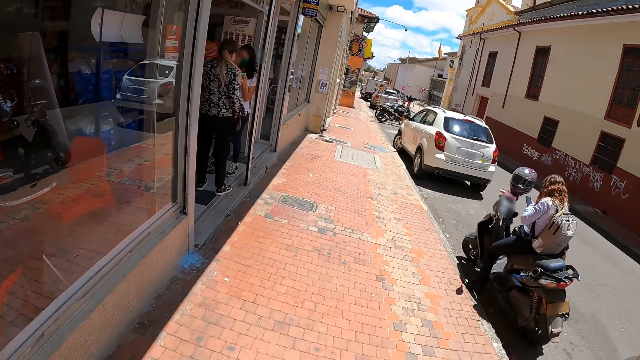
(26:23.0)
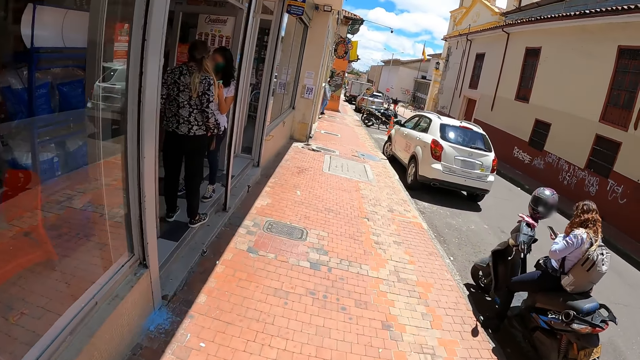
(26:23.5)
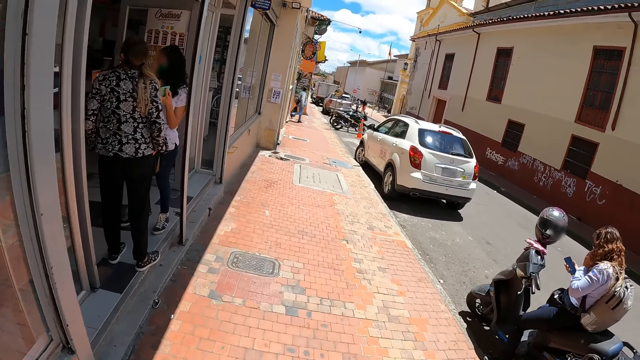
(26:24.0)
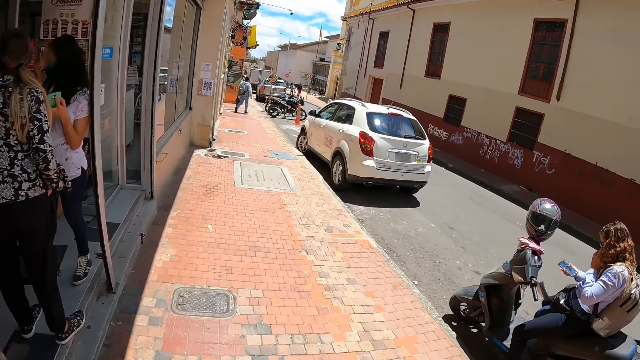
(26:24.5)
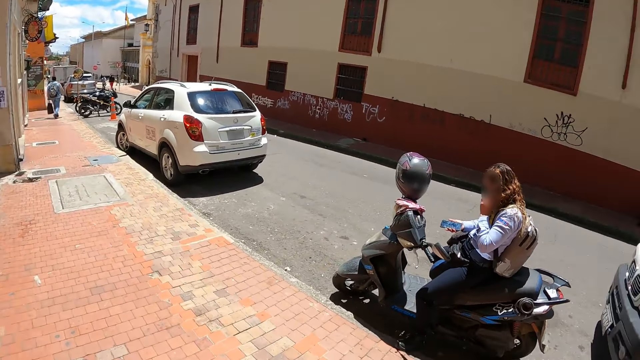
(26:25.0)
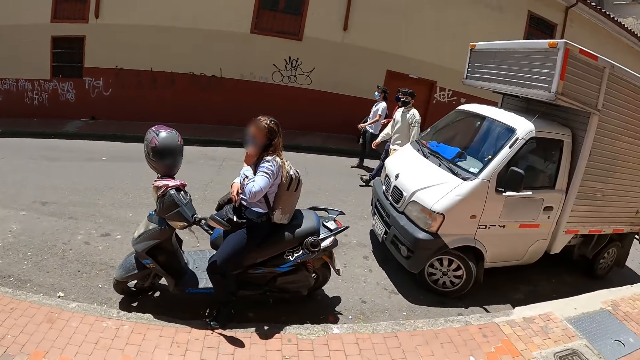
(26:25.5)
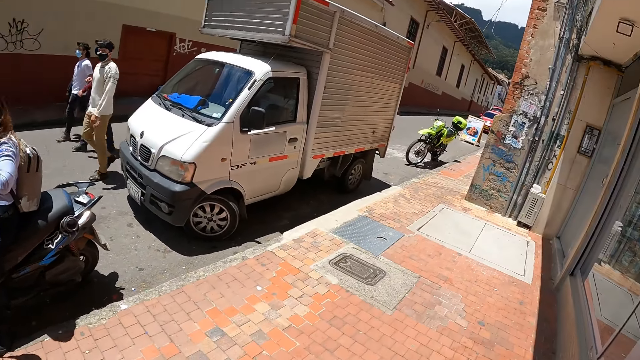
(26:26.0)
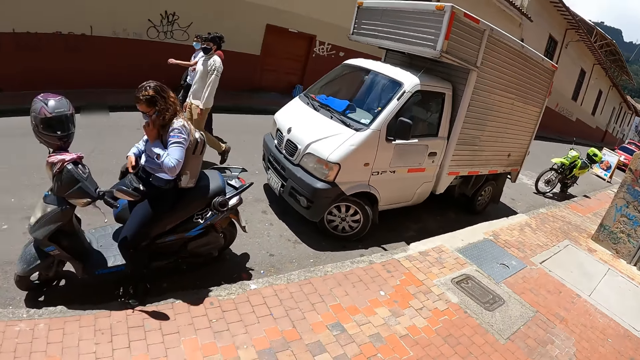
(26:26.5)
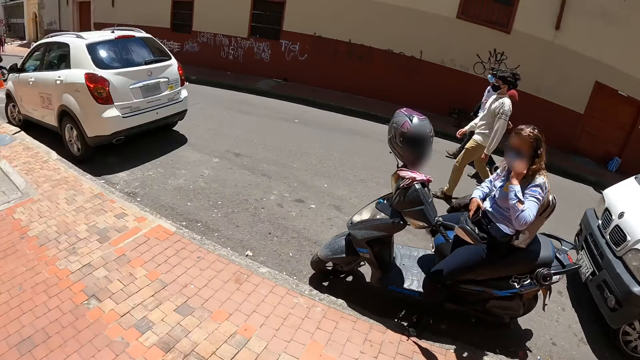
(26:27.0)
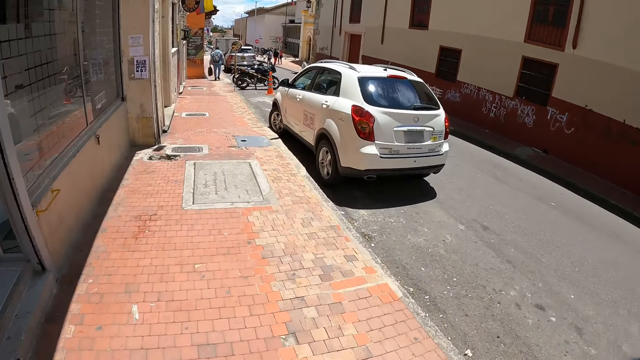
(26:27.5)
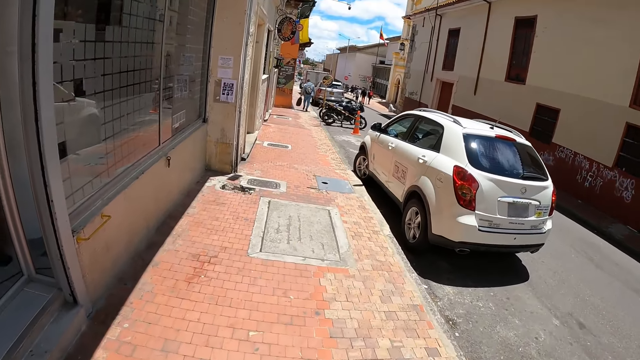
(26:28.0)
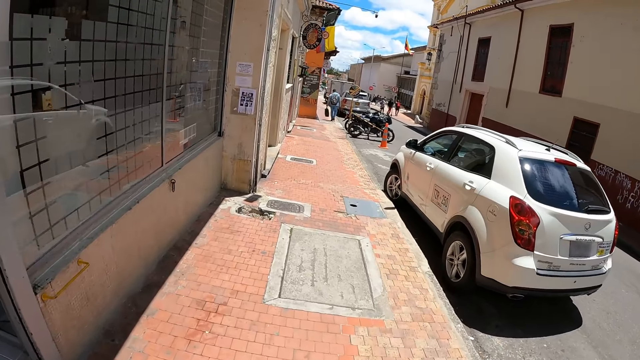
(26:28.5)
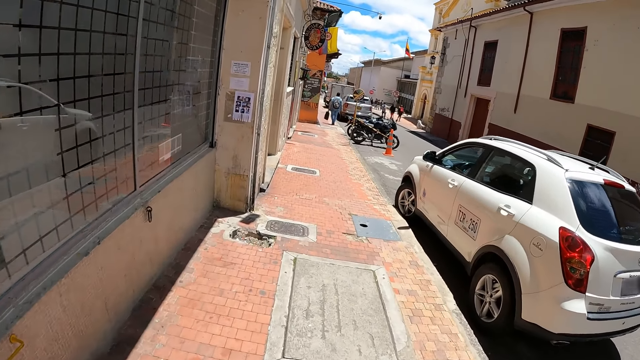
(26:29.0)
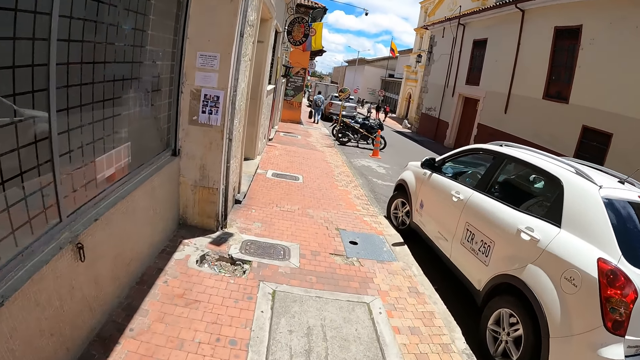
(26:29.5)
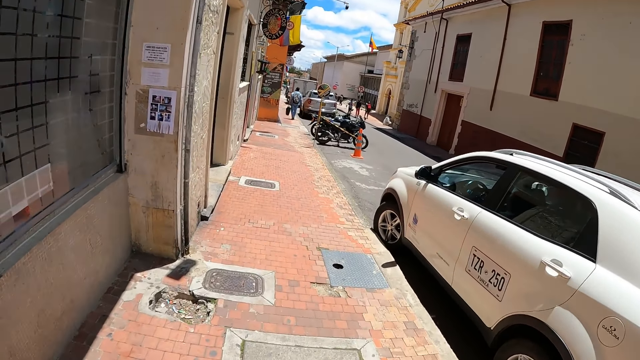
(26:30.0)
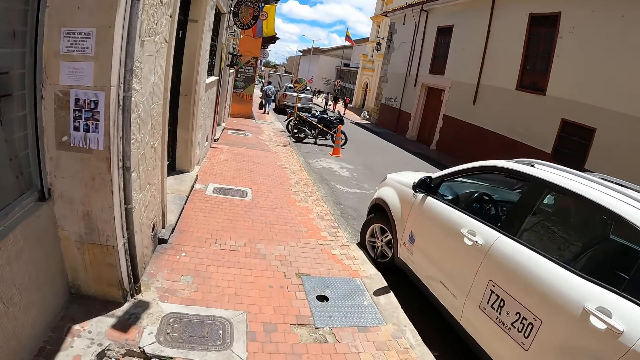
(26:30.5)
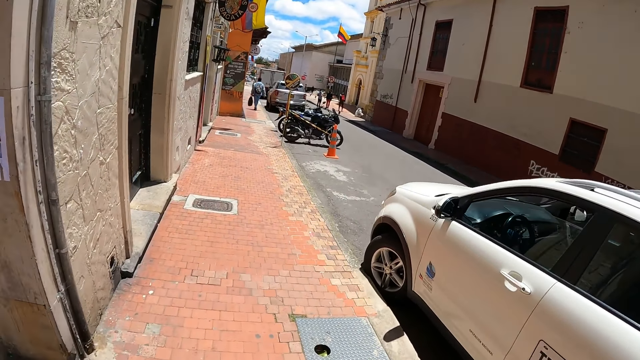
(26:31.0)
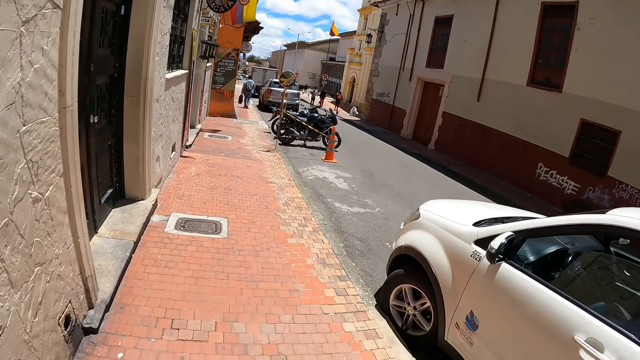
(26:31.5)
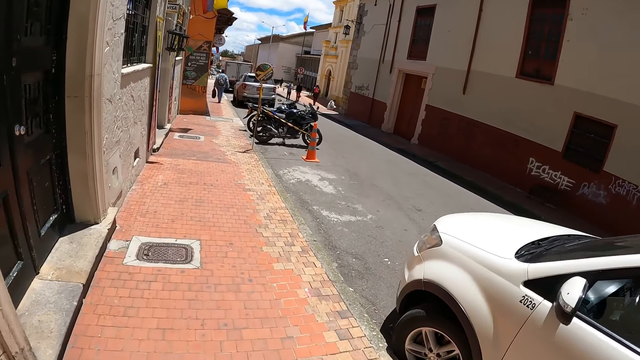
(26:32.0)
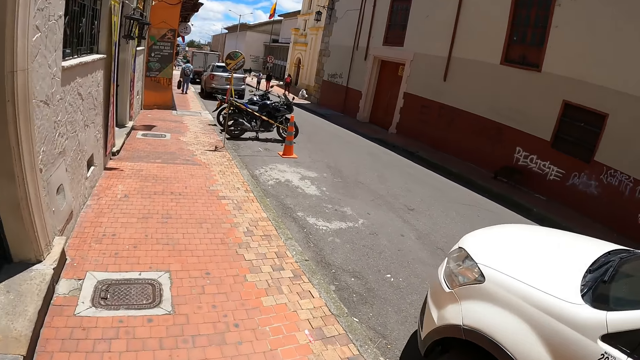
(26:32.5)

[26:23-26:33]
The camera wearer looks back. They look around. They walk on the sidewalk.

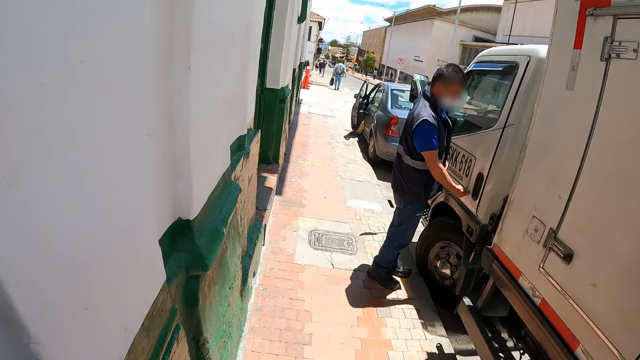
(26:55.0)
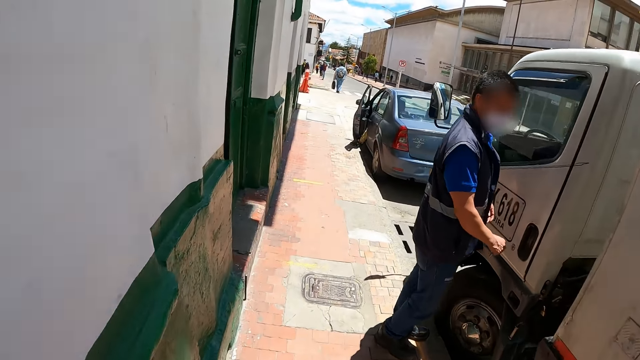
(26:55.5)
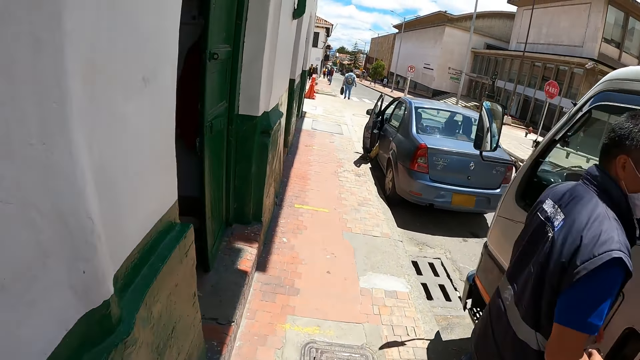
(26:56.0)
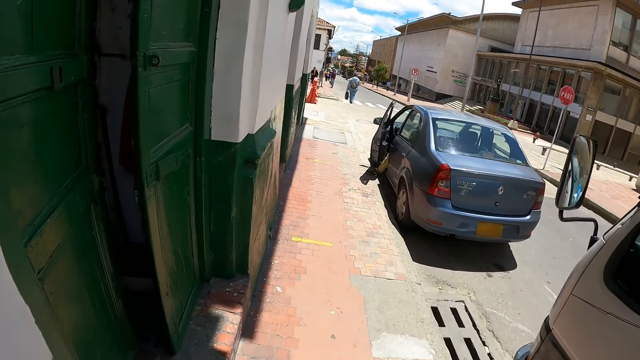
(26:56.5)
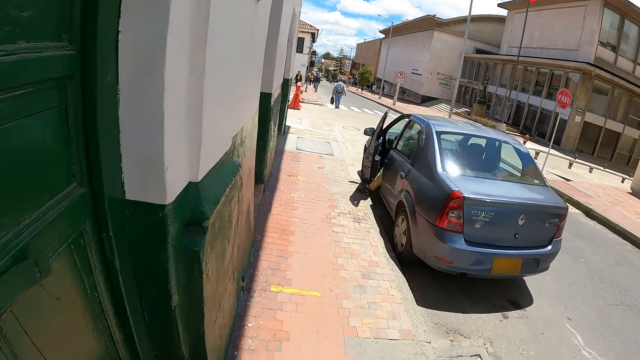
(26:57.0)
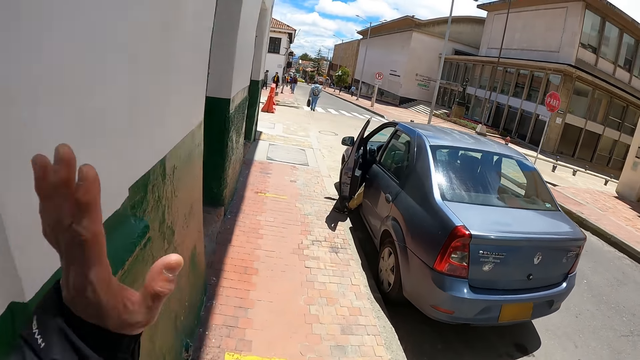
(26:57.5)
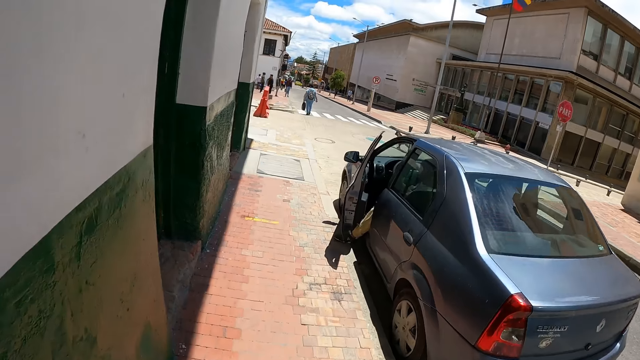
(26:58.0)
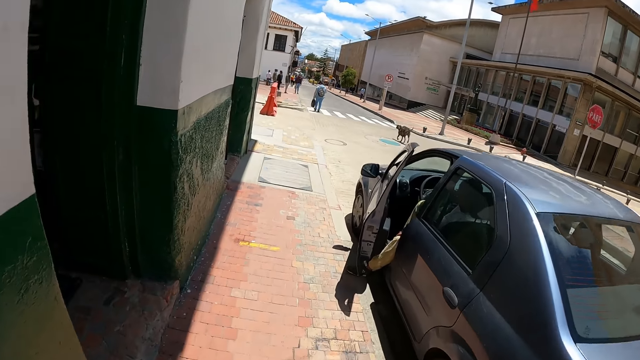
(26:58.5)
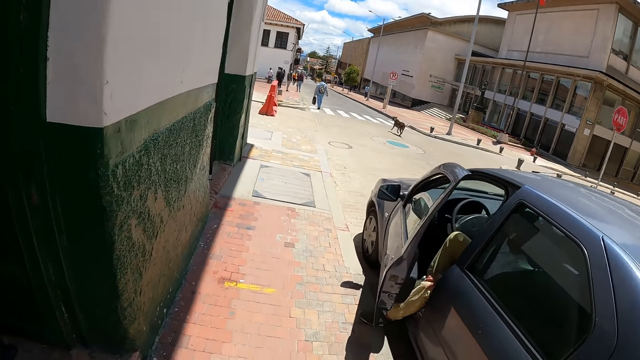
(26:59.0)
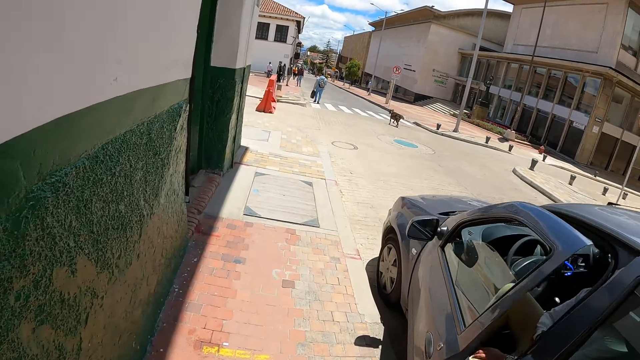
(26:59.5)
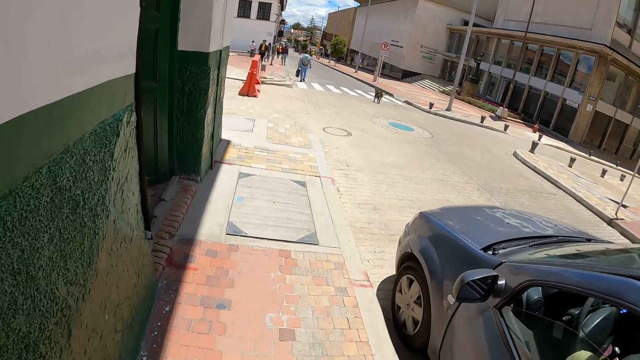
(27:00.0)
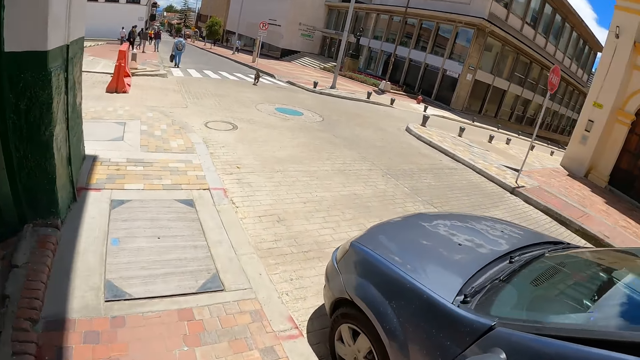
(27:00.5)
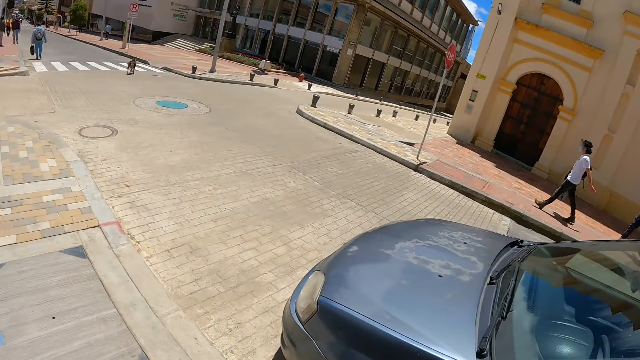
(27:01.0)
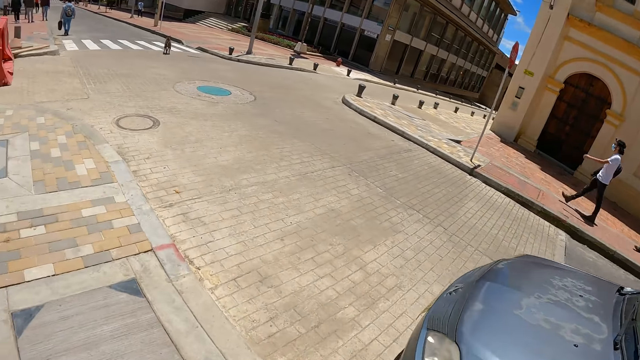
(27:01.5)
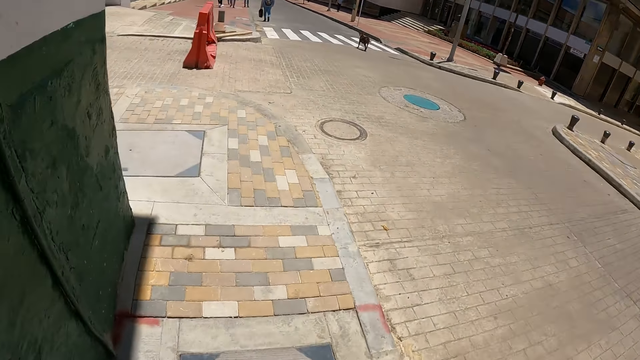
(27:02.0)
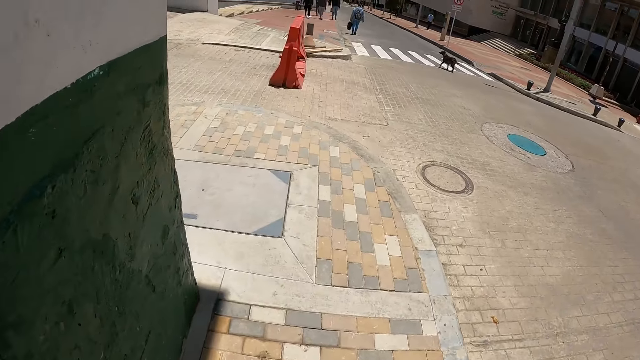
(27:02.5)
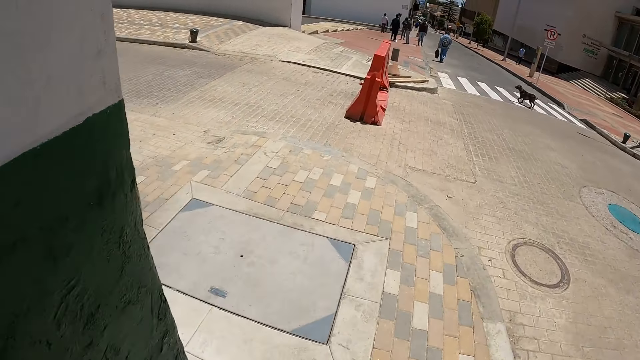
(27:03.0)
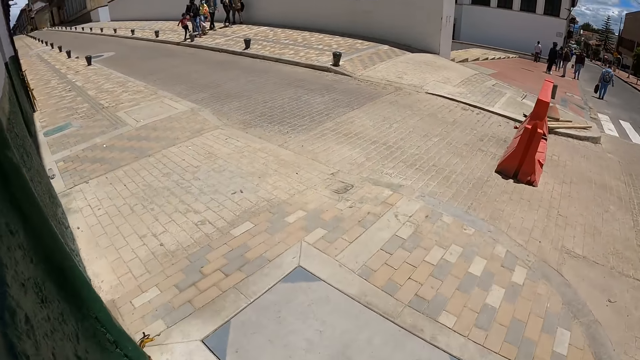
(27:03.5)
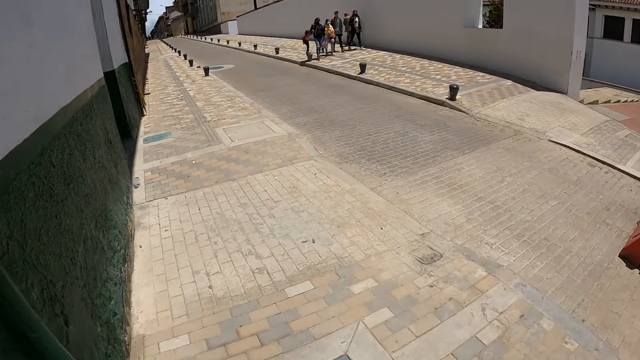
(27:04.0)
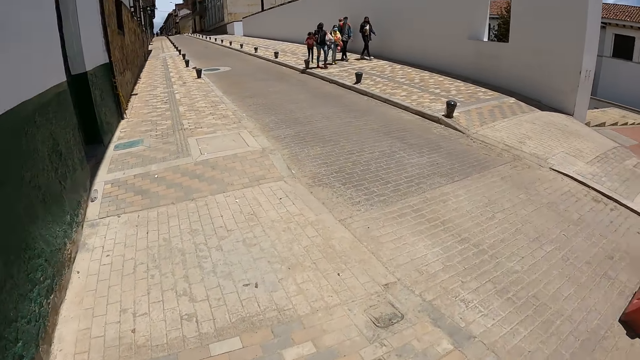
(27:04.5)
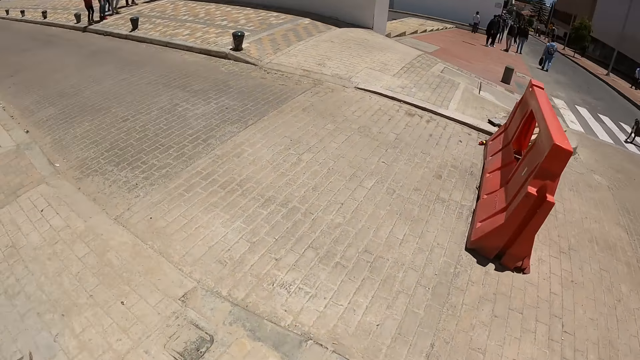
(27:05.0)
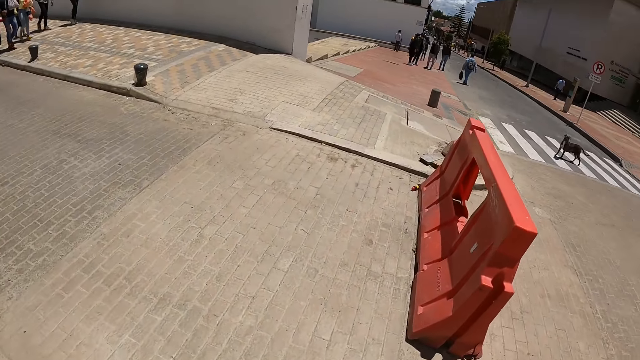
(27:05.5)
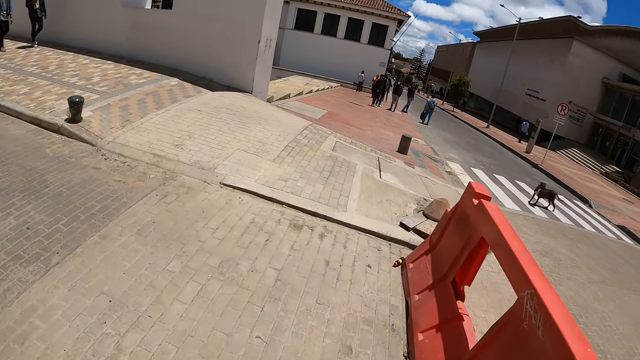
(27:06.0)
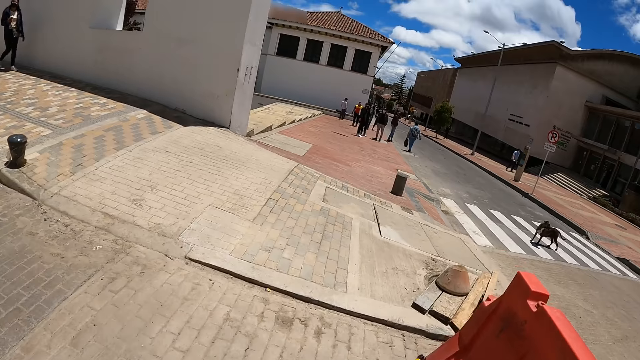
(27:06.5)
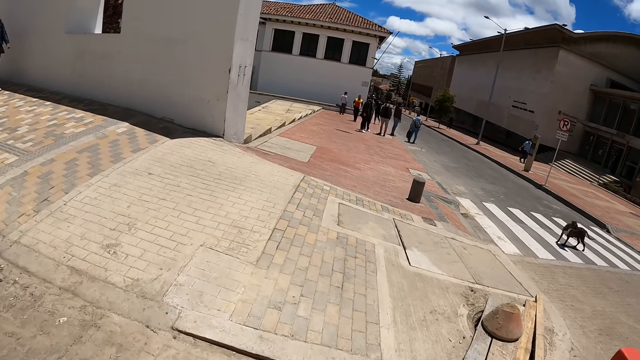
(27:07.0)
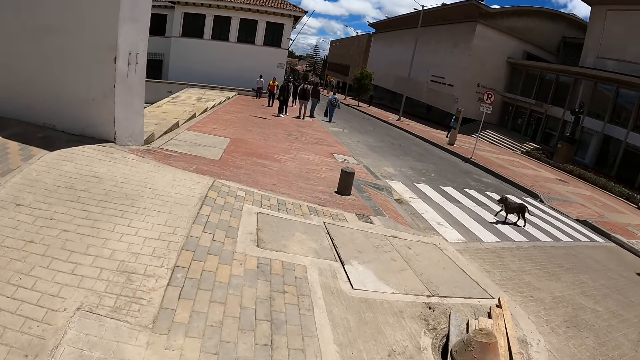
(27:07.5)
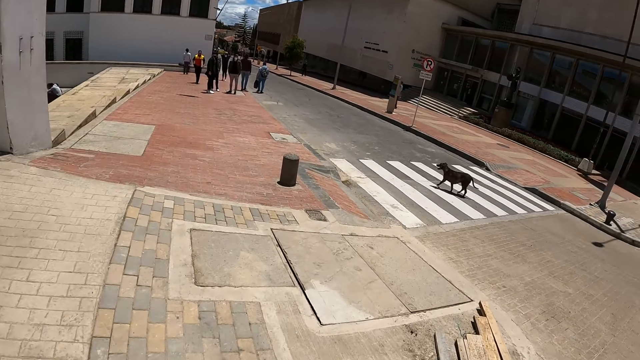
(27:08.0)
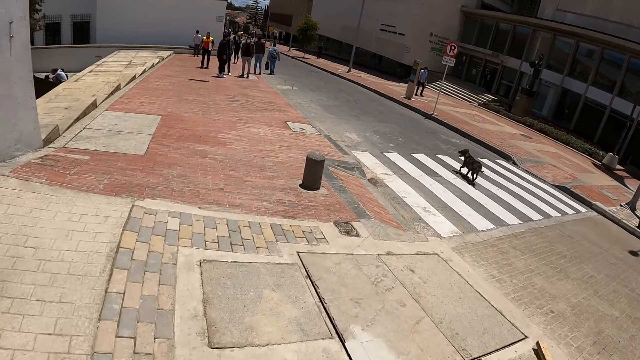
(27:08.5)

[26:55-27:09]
The camera wearer raises his left hand. He looks on the left side of the junction. He crosses the junction.
